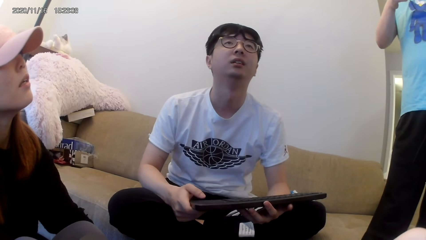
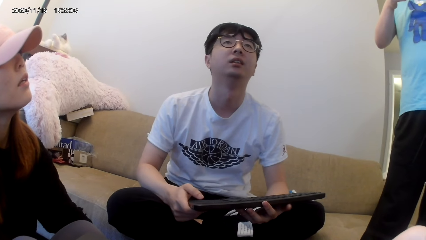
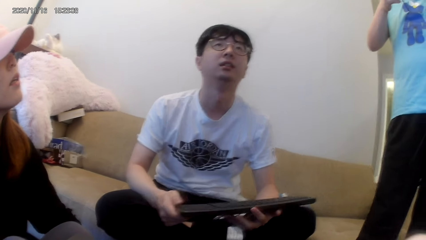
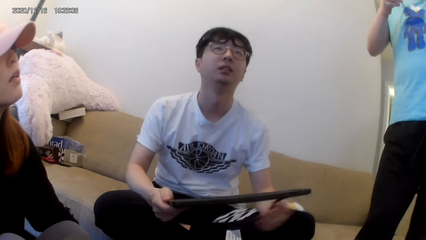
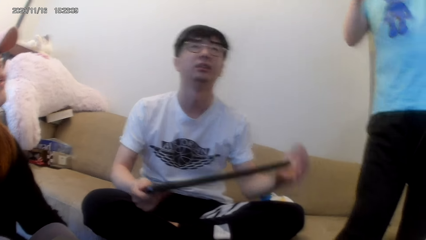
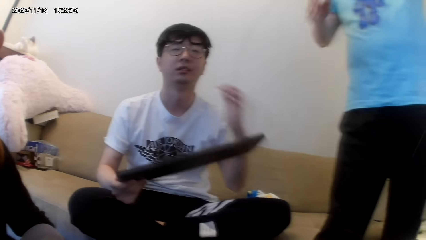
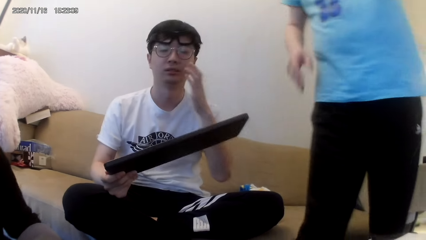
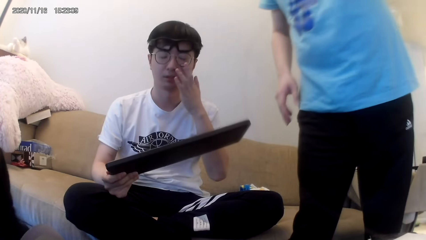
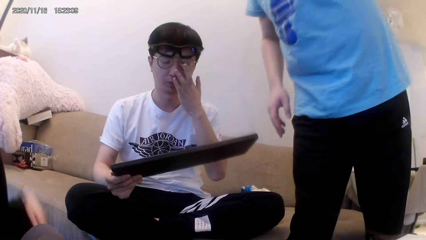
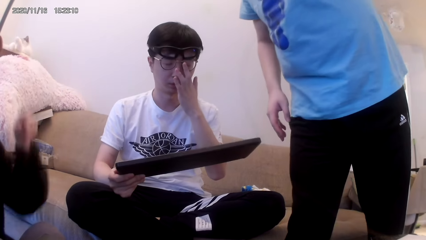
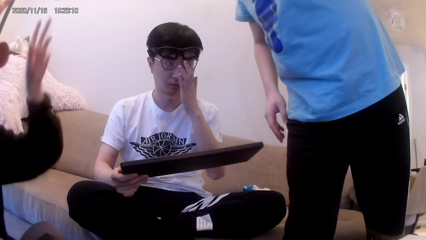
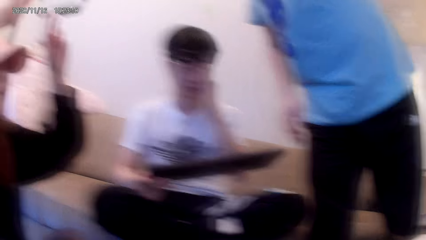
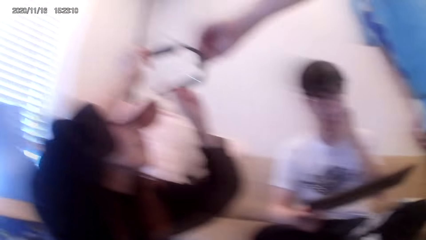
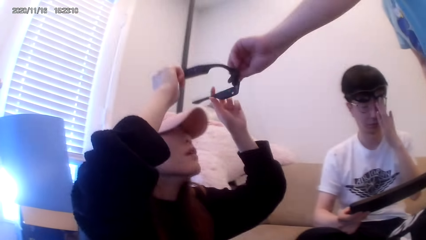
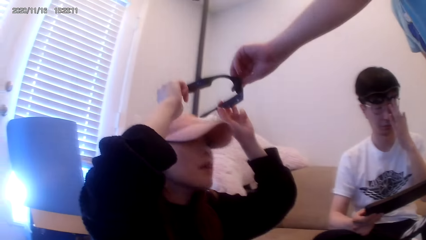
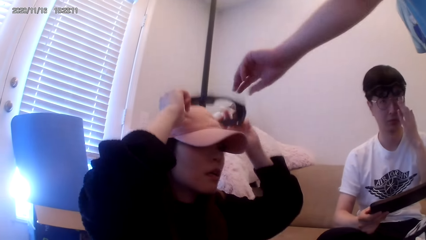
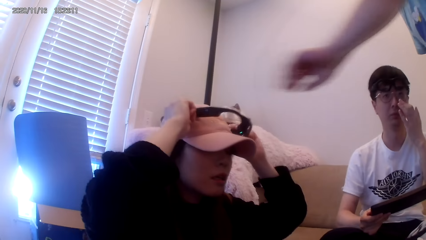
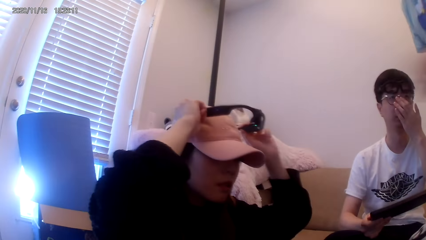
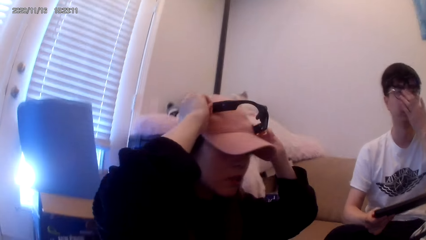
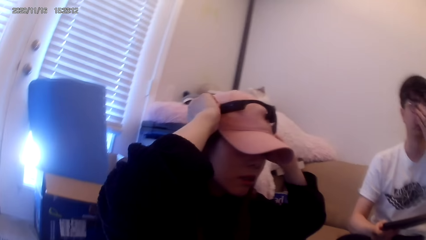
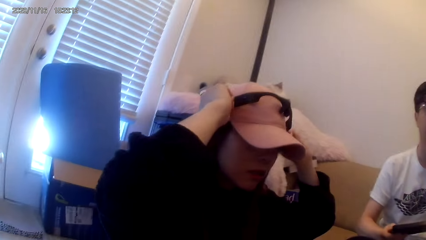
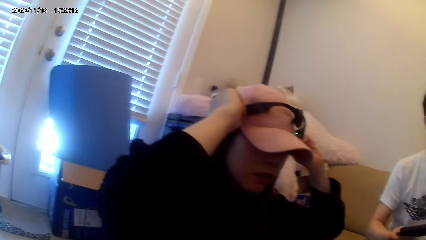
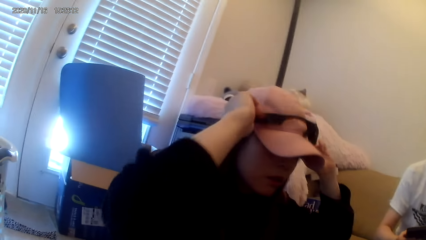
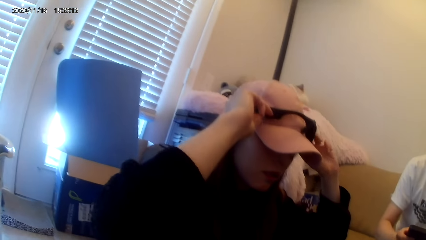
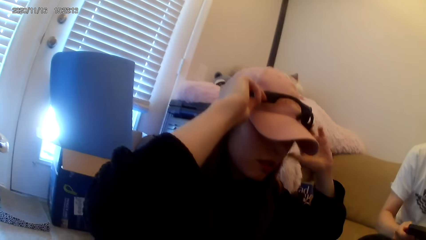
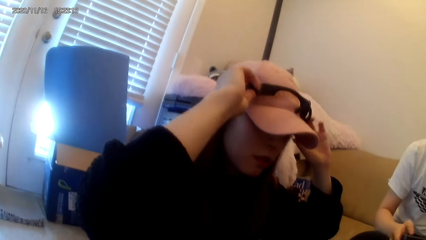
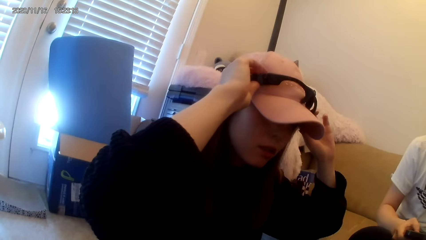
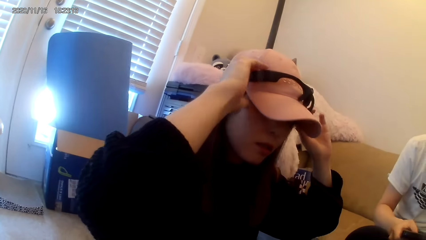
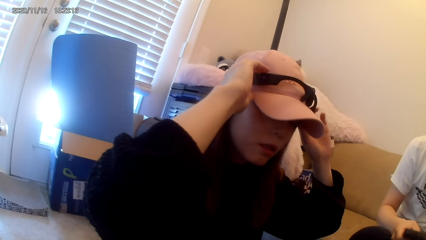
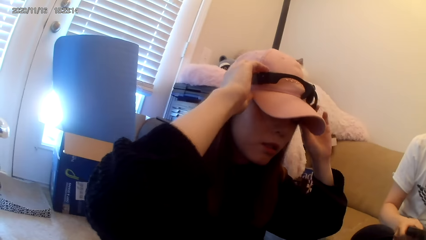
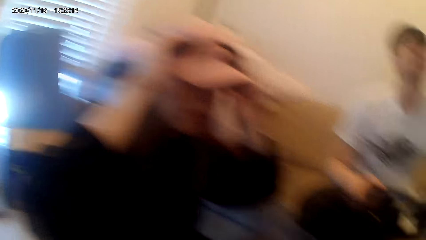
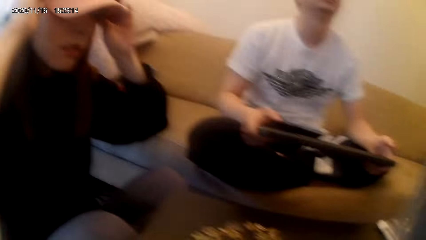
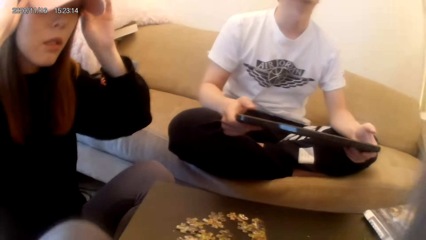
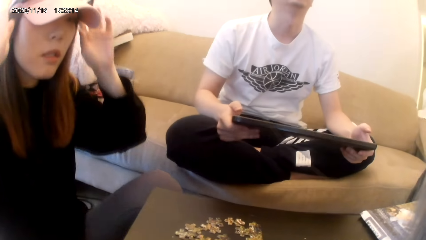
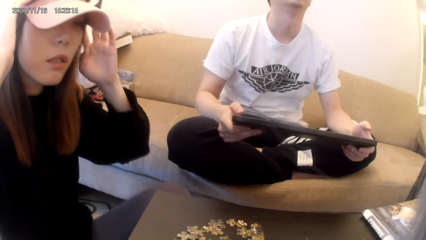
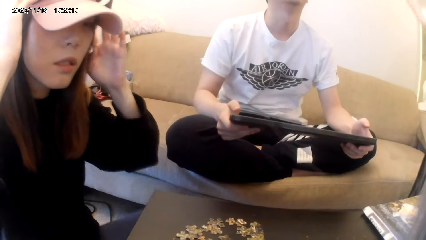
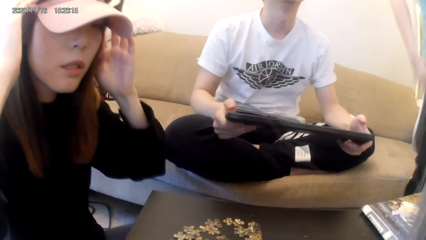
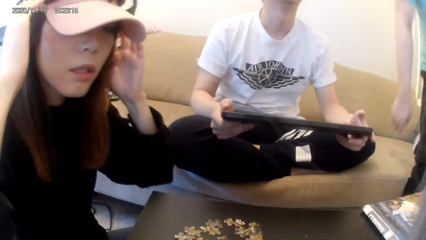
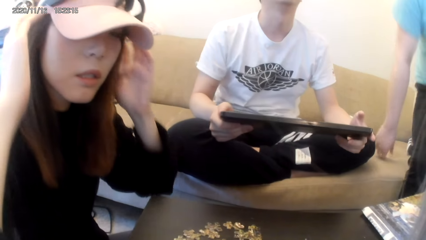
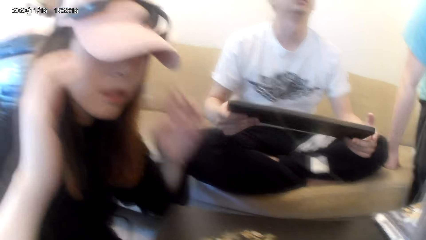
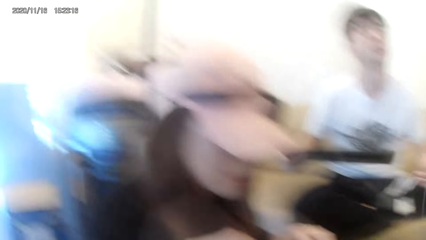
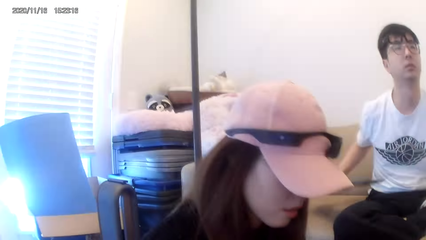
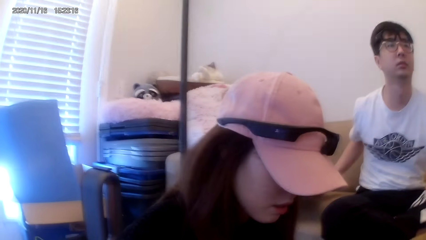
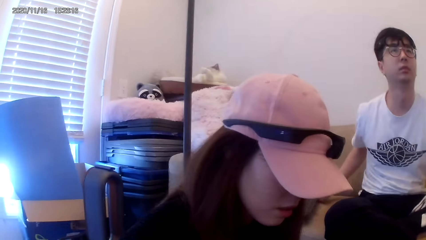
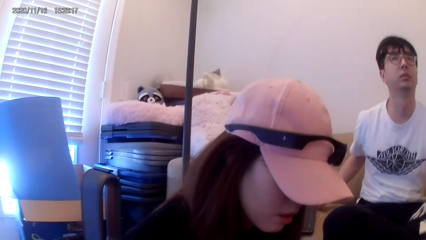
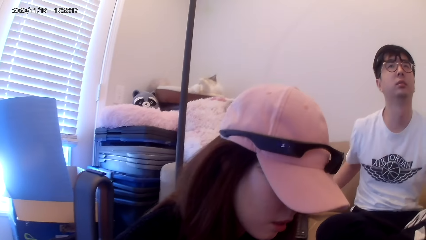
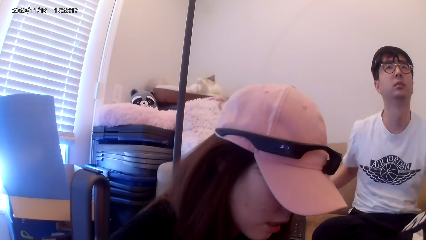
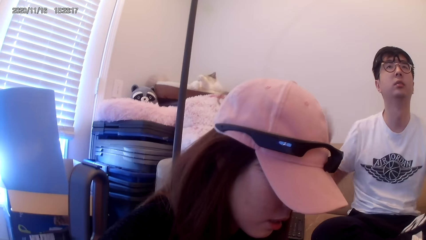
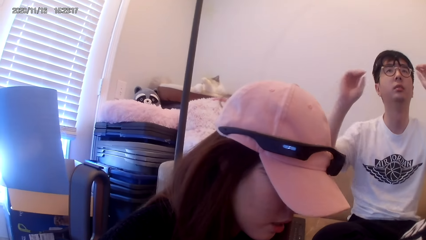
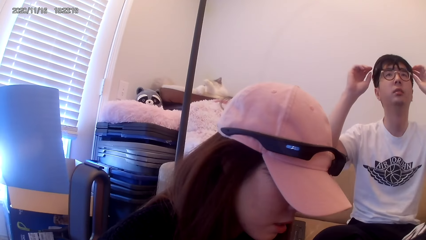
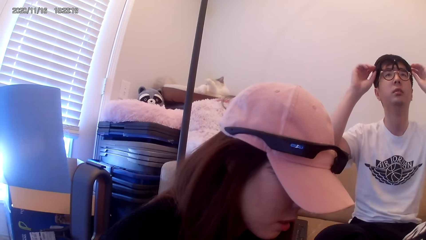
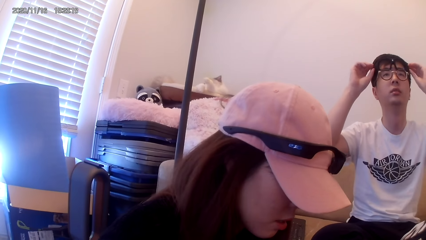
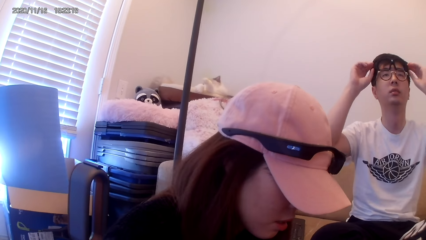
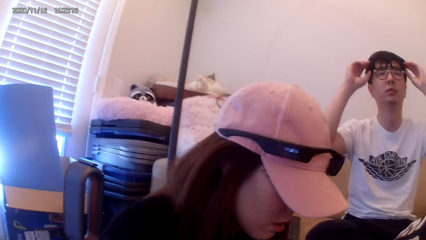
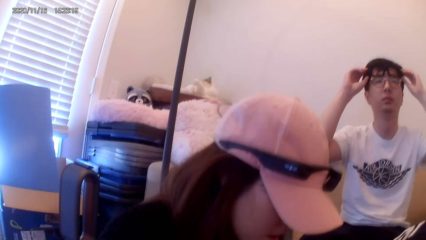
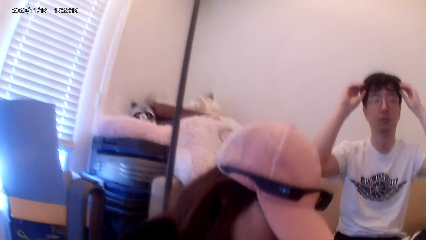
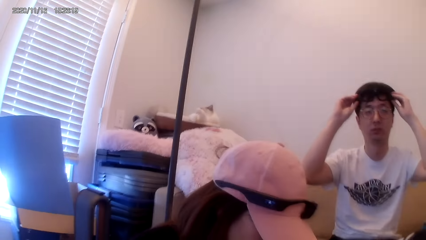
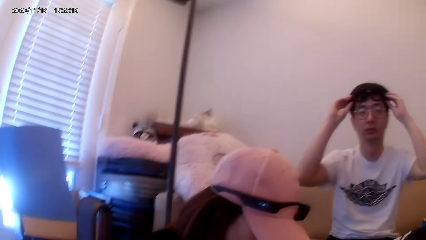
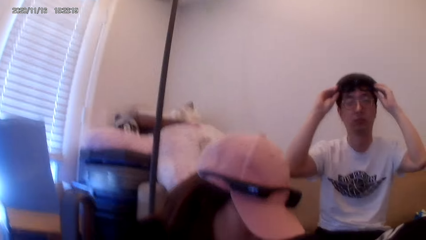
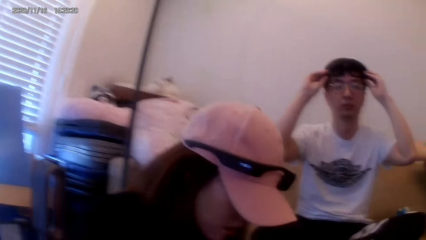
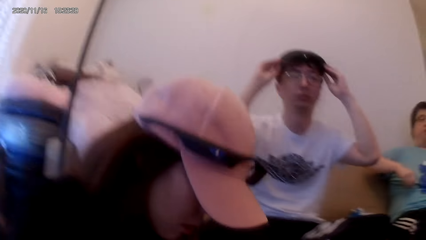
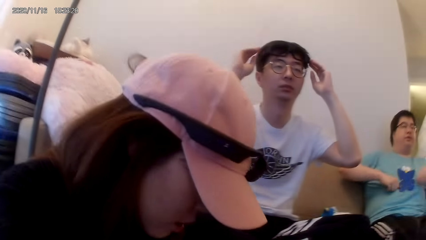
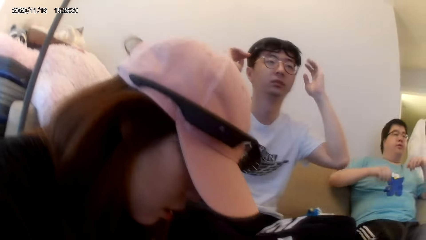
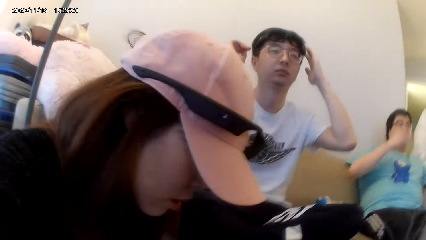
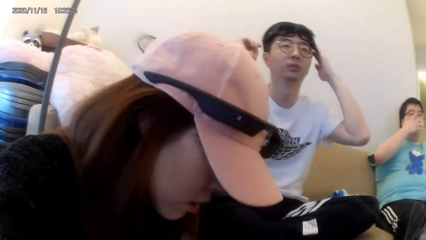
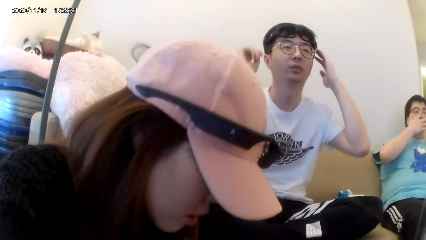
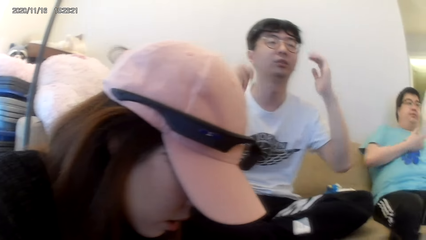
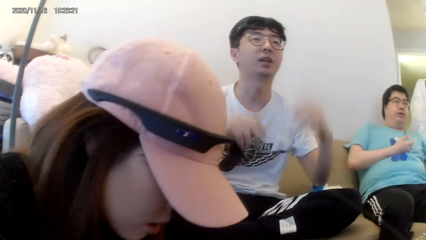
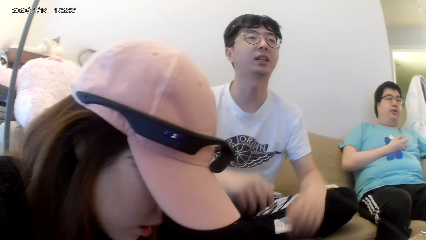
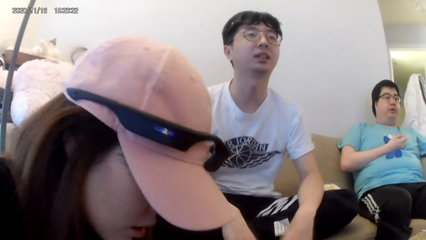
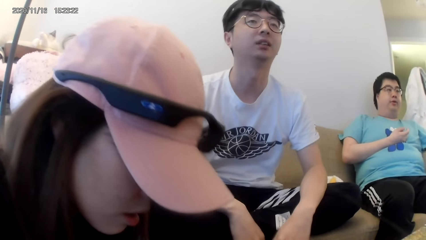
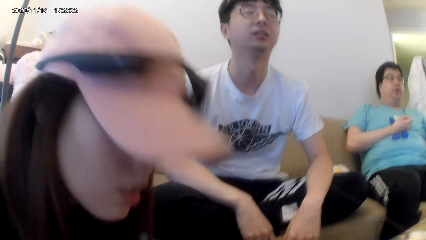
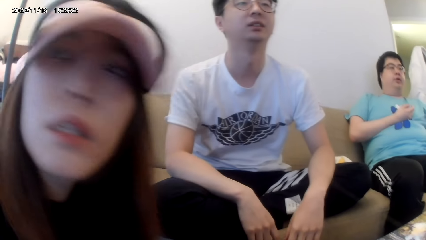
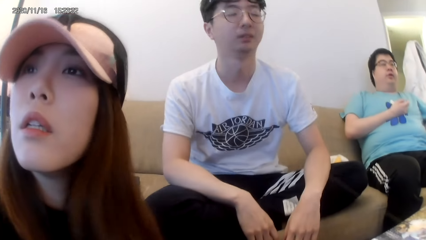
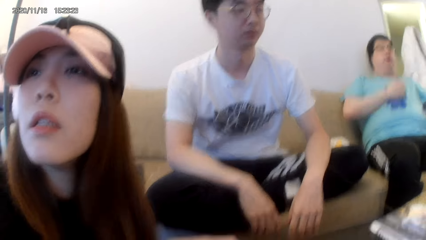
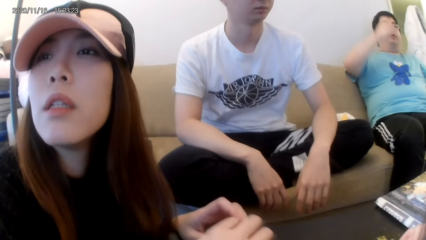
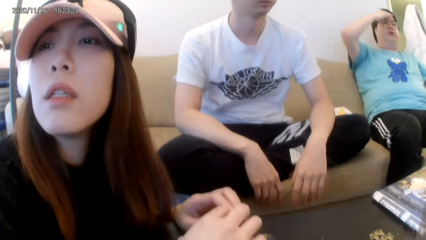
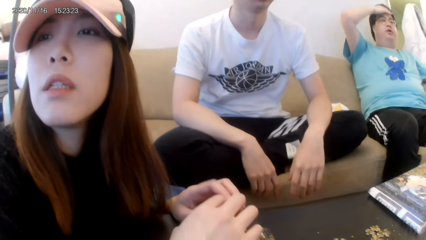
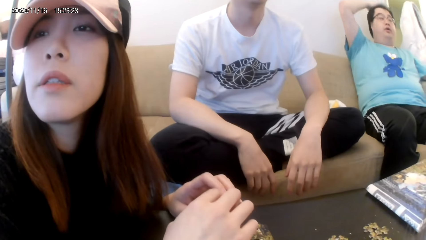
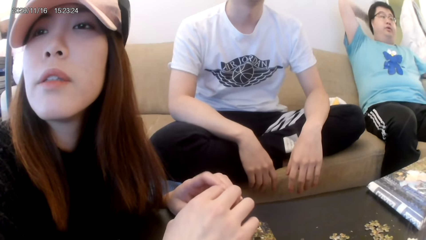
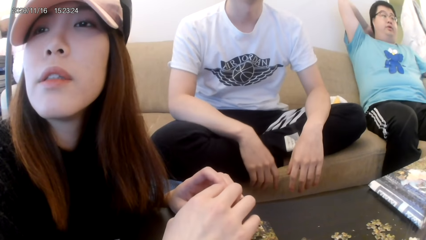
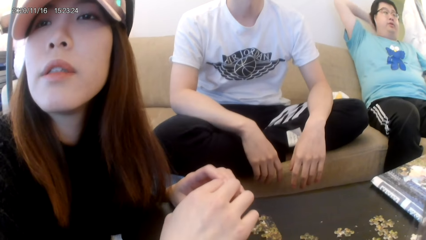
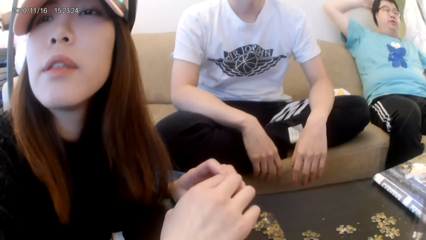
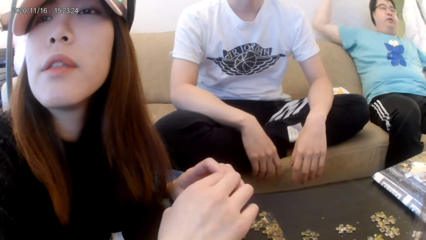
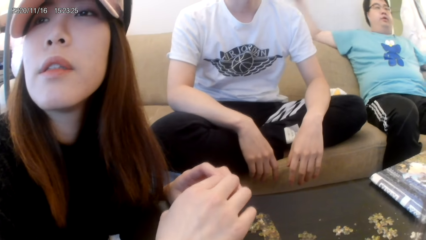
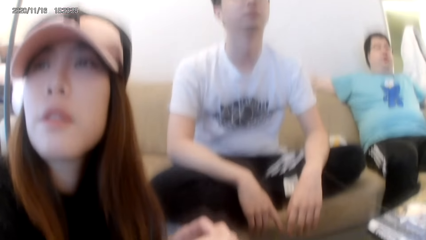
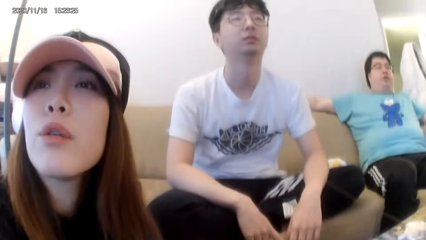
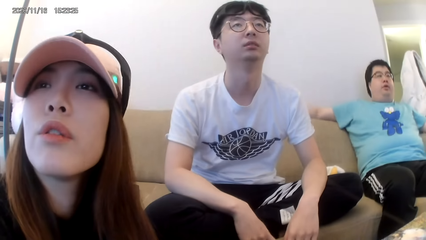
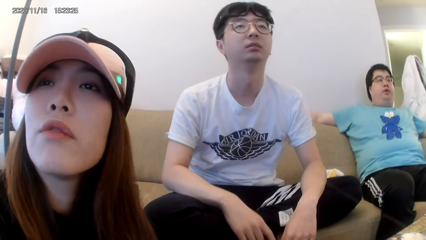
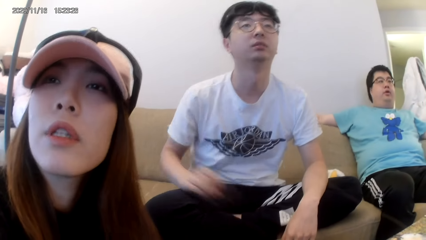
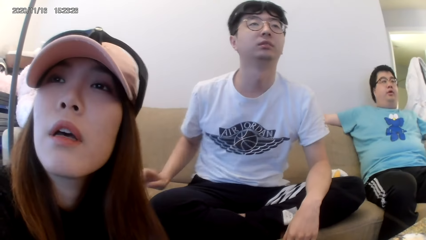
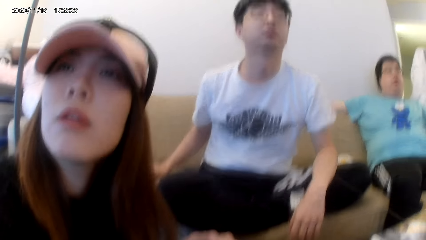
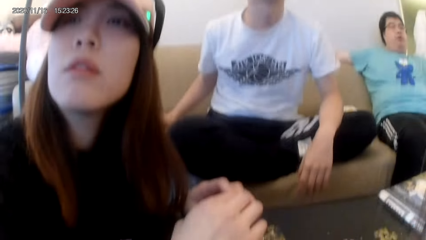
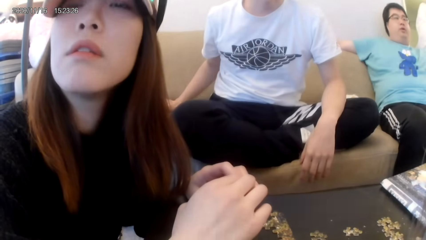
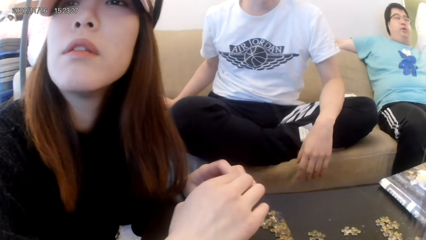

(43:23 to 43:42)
A man touches the nose. Another man gives the camera to a woman. The woman wears the camera. The first man adjusts the camera. The woman looks away.
